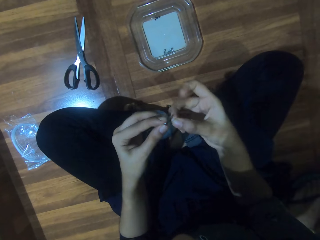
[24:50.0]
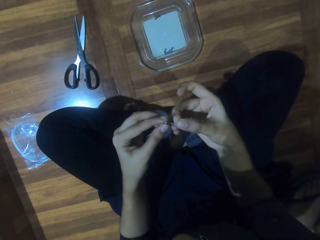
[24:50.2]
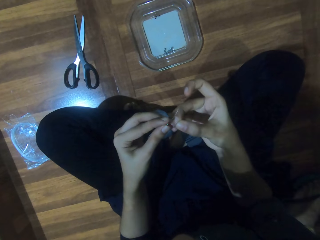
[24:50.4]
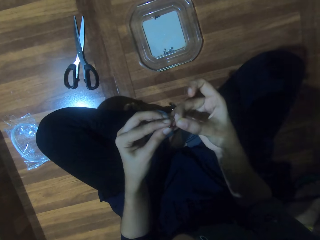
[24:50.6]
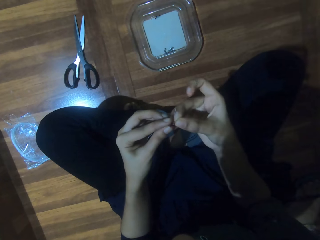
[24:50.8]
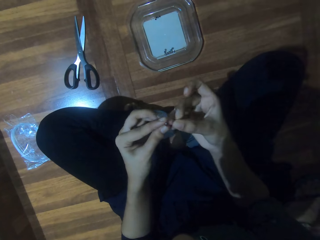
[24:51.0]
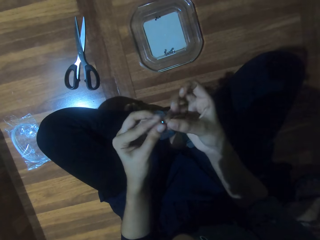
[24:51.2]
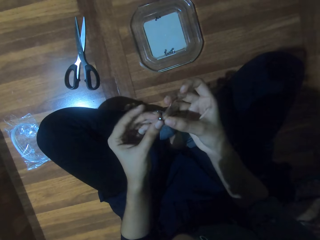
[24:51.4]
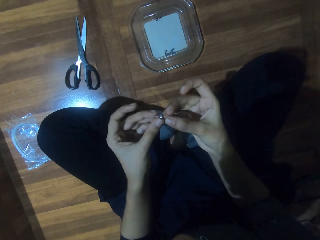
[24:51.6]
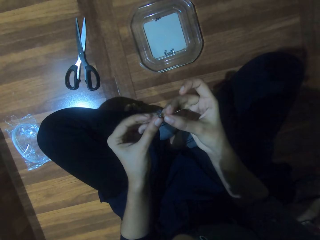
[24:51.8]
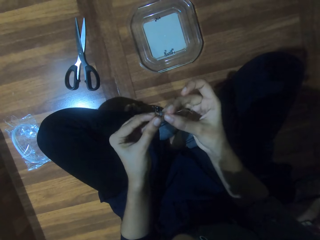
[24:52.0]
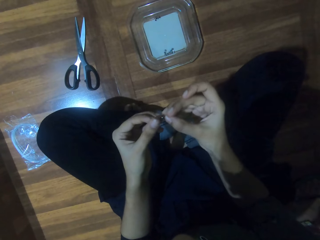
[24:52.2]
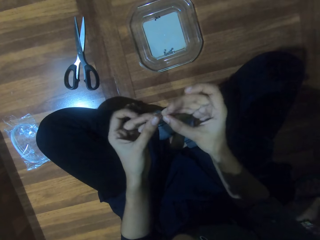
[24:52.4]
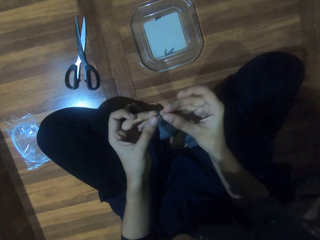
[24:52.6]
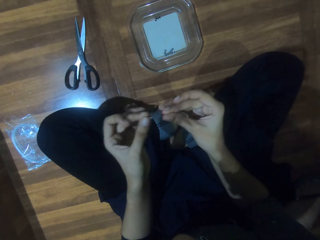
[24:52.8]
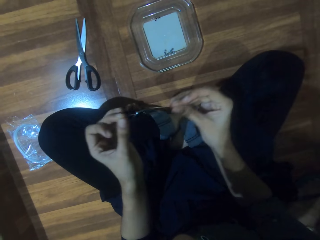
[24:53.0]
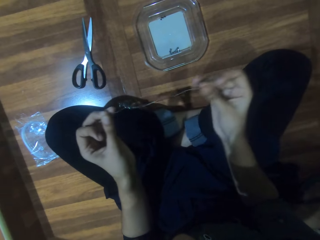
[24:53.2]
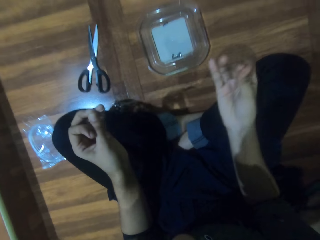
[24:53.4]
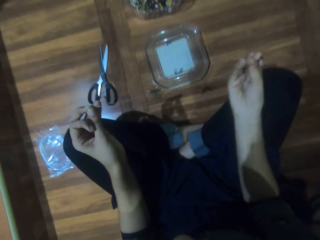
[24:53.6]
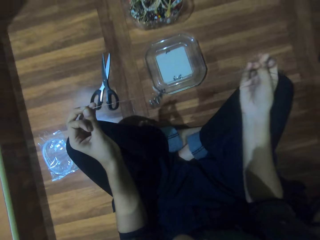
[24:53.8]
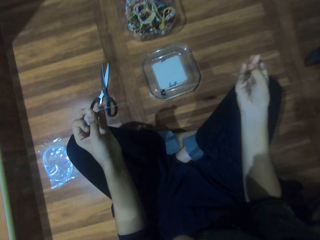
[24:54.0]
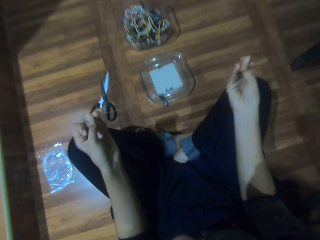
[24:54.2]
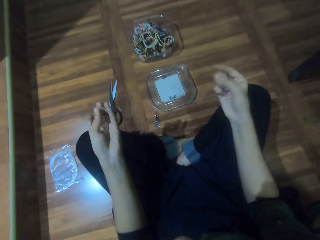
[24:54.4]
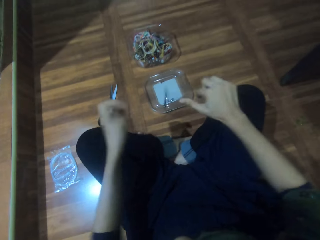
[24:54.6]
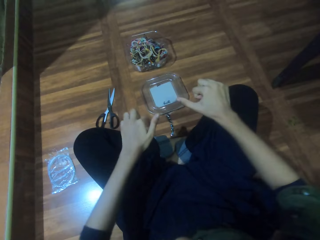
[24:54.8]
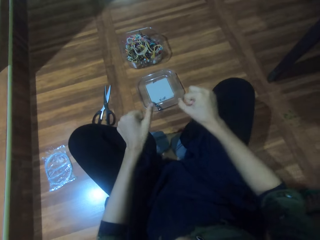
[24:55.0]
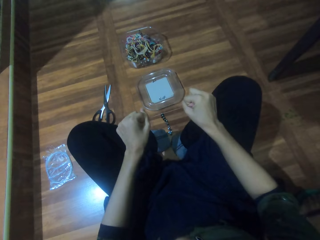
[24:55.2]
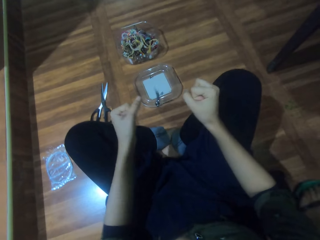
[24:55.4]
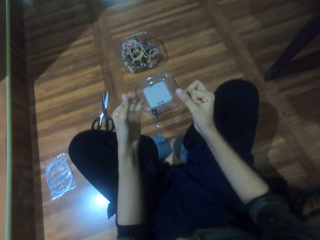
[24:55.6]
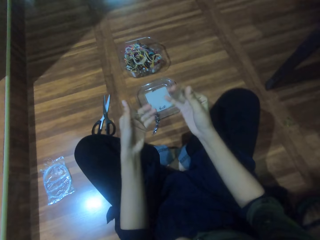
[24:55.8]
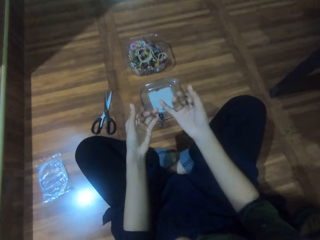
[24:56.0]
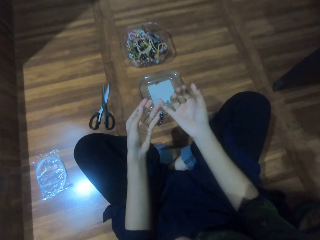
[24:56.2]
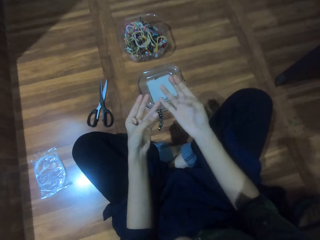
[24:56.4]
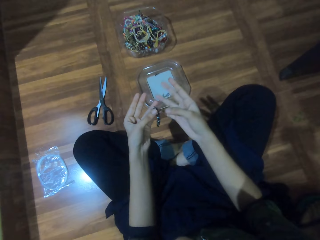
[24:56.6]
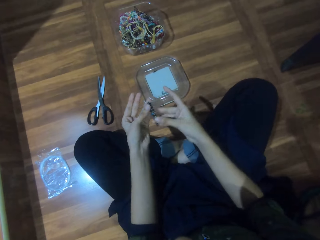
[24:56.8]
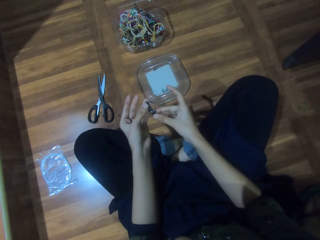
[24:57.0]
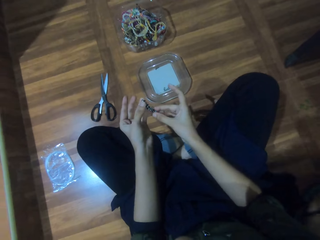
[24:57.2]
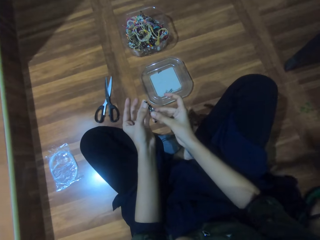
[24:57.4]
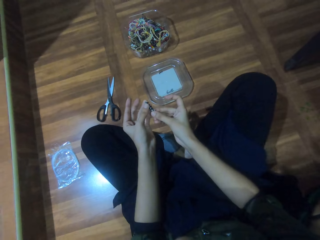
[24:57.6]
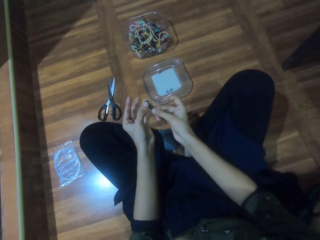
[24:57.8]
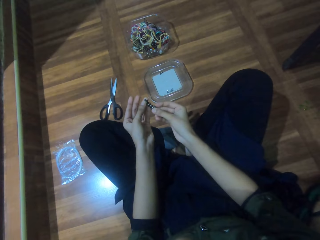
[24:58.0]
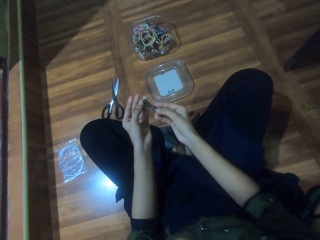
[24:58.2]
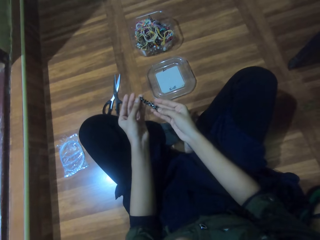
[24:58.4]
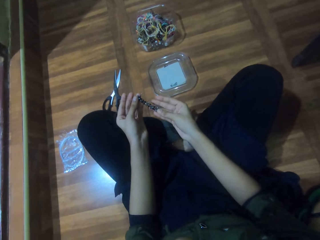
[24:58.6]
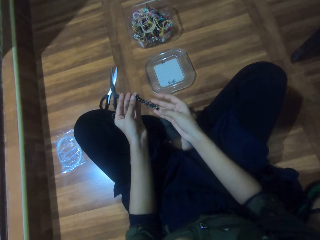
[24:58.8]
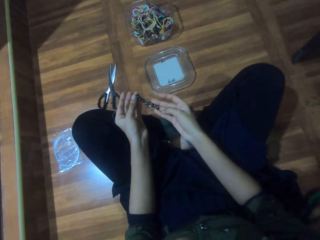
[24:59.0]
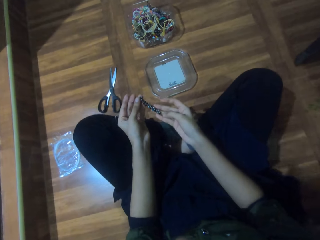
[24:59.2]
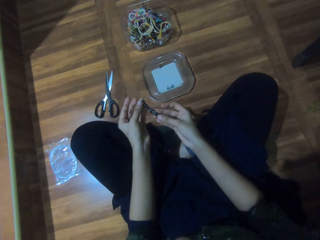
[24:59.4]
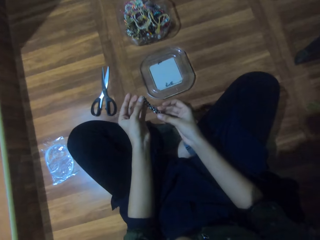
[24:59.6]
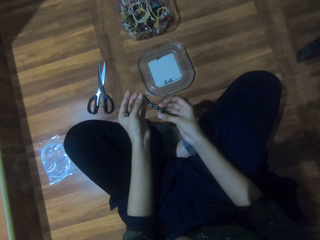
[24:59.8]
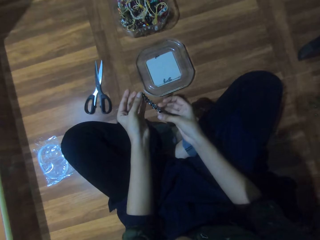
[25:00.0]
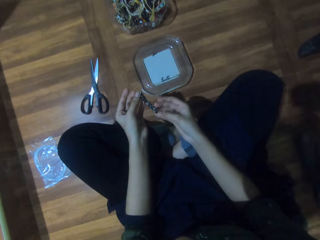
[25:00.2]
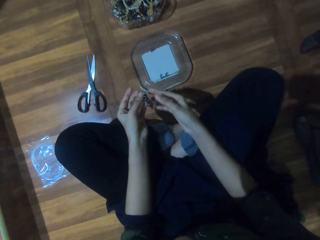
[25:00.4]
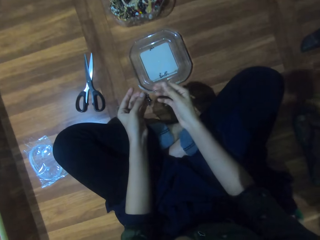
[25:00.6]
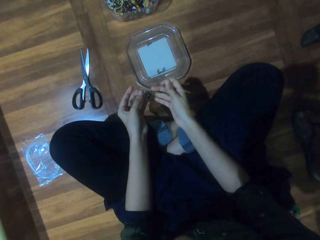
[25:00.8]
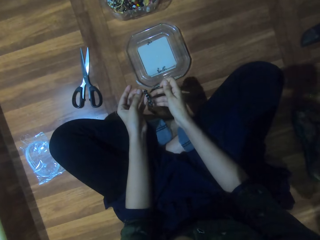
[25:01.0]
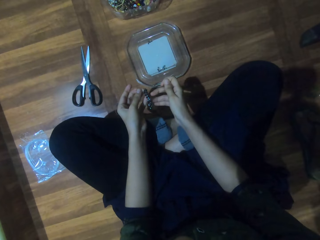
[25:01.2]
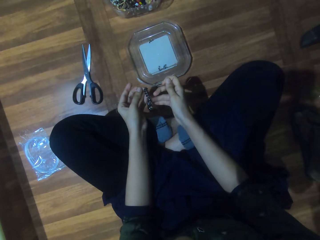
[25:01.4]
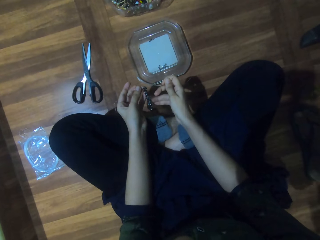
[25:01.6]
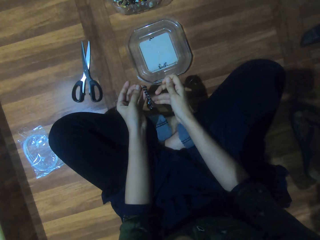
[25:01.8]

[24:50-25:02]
The camera wearer tightens the string. They look at the beads.

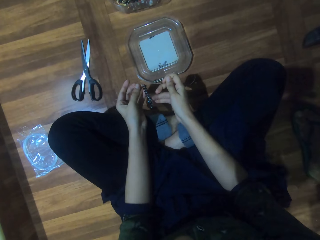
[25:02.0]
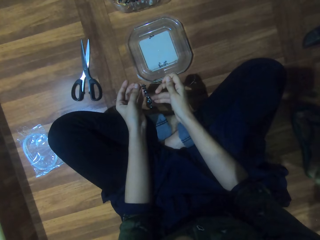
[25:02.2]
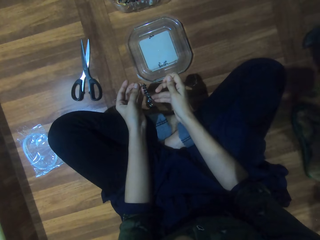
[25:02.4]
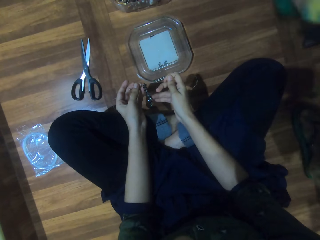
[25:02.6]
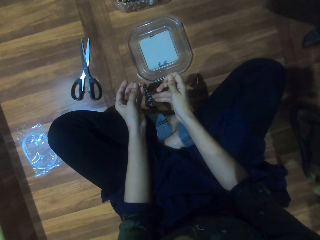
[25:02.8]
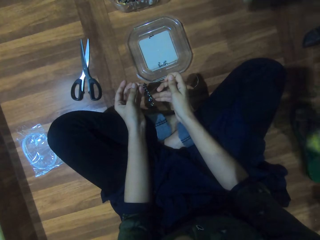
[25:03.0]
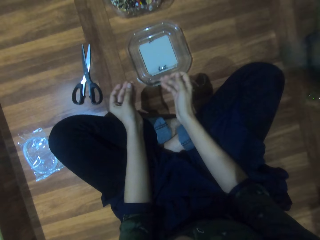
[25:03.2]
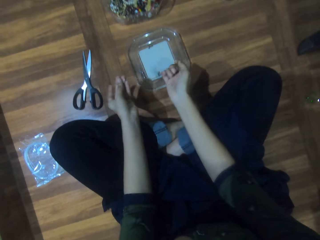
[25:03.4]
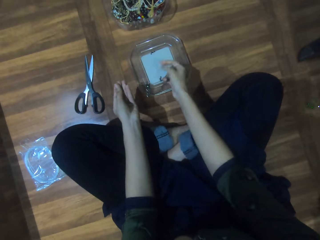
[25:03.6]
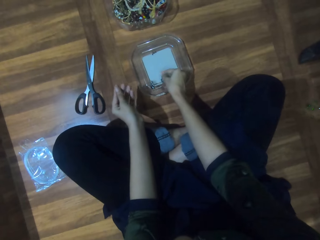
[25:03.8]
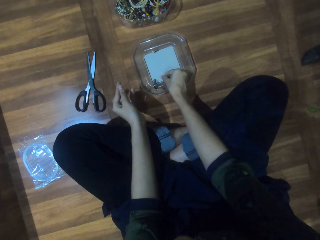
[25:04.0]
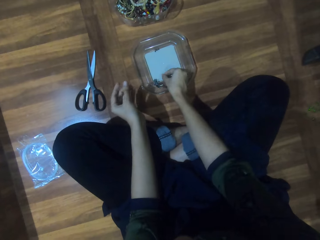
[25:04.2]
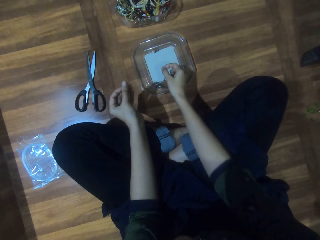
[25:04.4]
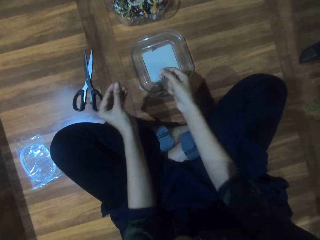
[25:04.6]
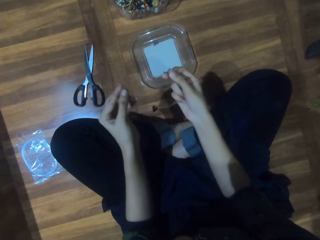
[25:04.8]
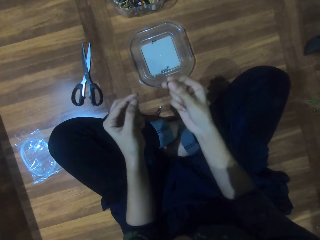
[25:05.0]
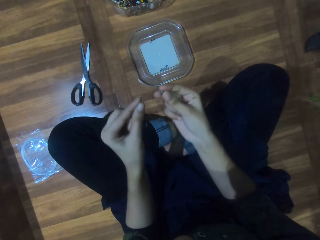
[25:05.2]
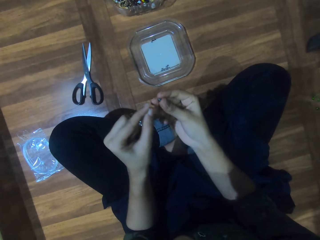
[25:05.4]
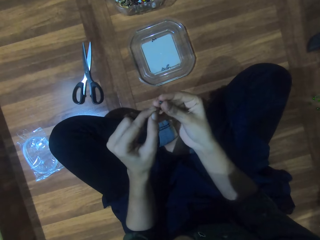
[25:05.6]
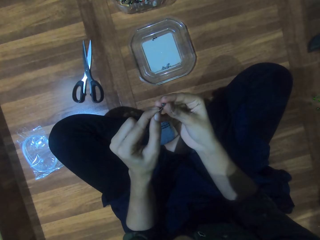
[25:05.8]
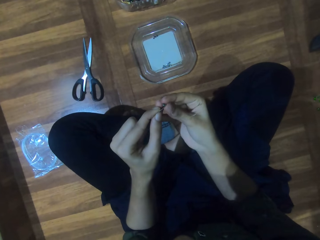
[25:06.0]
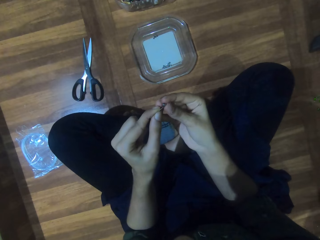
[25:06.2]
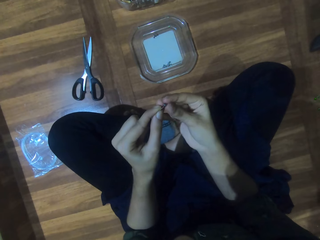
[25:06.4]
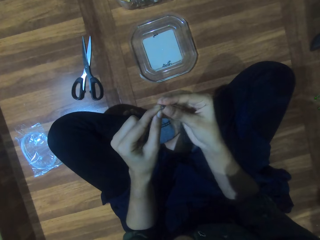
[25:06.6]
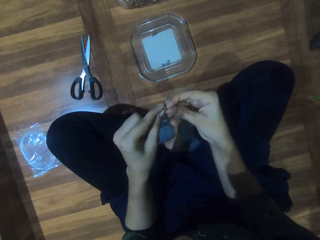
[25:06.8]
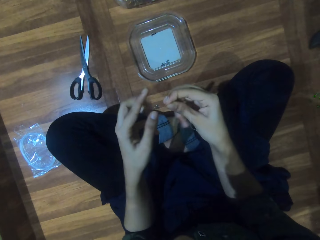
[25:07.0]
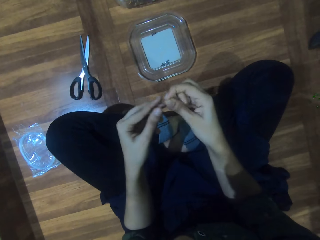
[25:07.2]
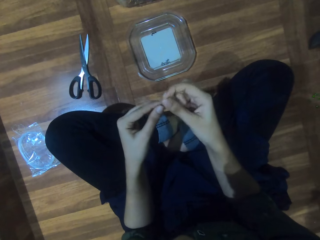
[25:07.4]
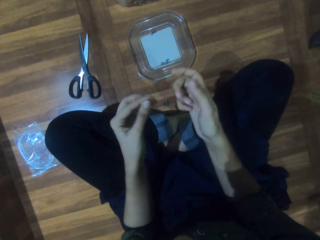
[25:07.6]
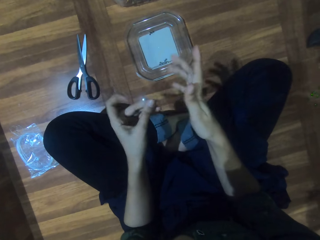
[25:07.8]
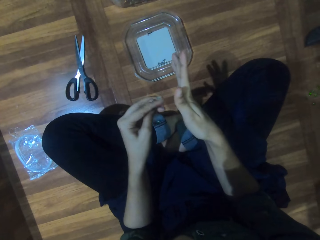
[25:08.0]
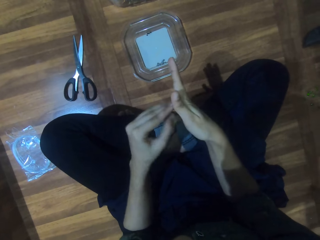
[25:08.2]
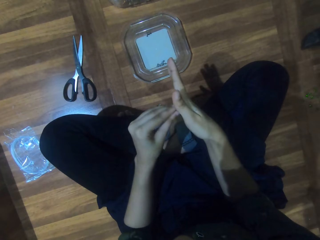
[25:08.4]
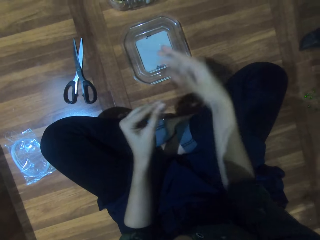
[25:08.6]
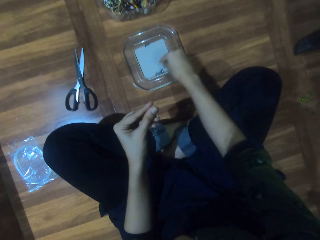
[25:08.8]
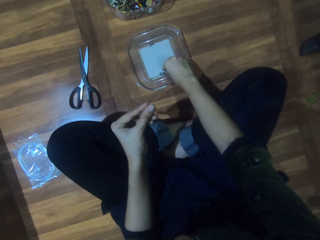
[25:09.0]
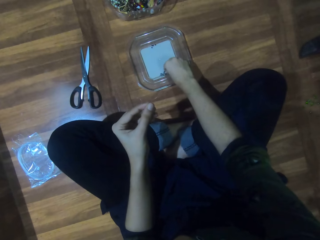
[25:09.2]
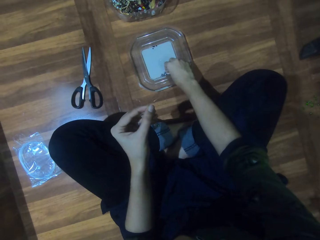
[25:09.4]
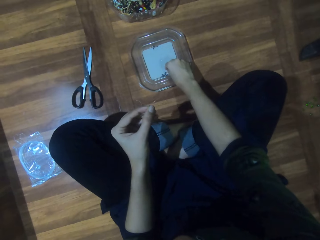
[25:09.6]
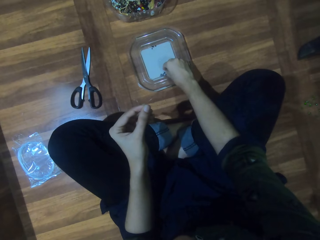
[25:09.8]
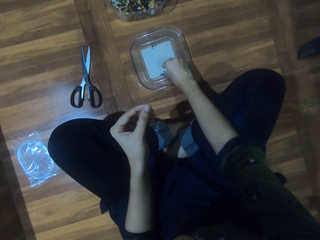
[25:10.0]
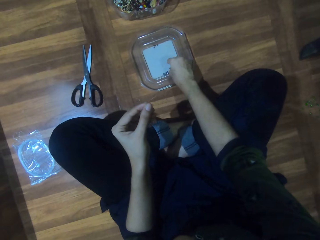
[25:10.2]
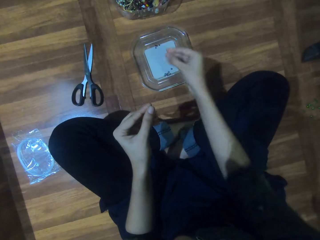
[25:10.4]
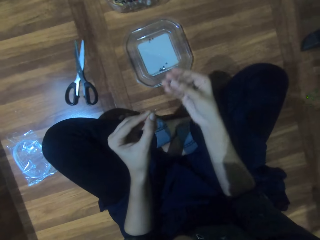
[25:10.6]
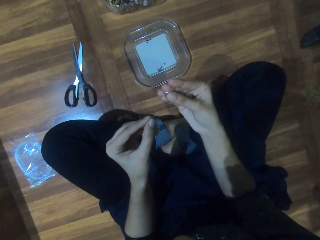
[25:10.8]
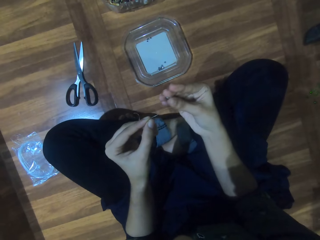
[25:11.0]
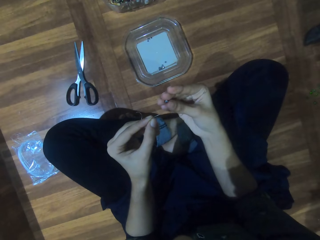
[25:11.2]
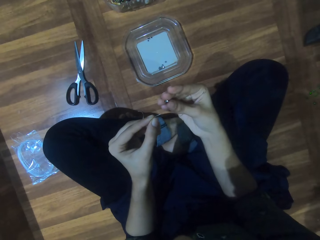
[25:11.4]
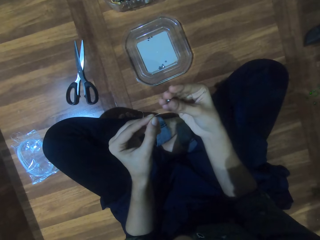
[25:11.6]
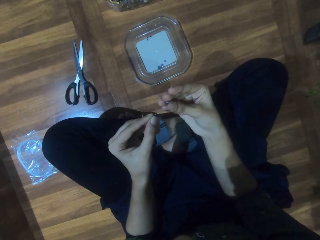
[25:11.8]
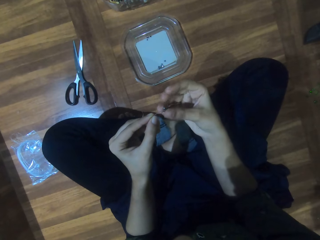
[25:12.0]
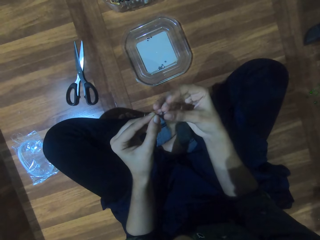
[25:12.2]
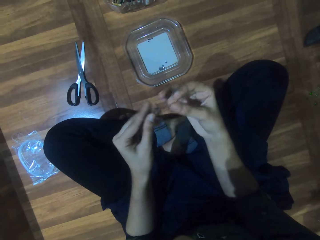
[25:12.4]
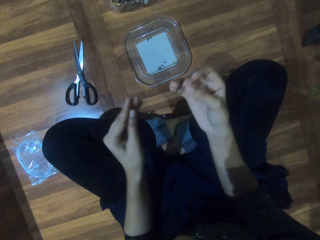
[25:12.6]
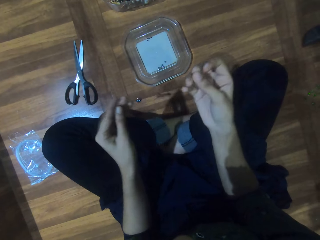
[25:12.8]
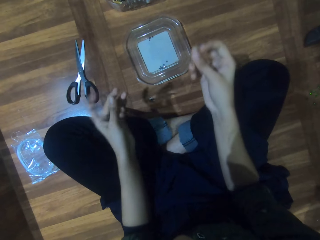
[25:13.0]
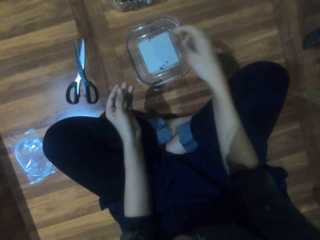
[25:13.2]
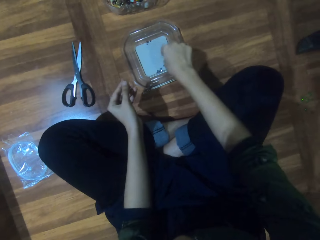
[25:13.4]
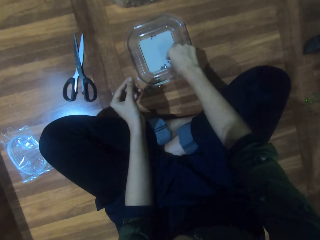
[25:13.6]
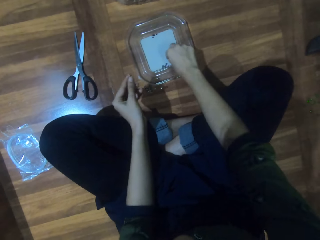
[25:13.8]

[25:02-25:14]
The camera wearer picks a bead from the lid. They insert the string through the bead. They pick a bead from the lid. They look at the bead. They insert the string through the bead.
